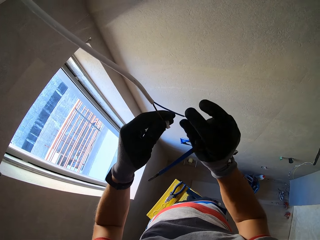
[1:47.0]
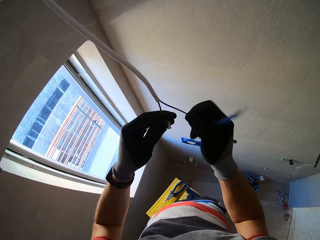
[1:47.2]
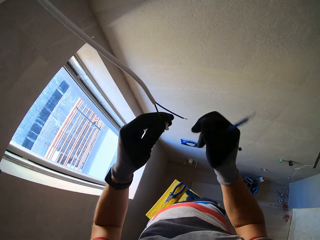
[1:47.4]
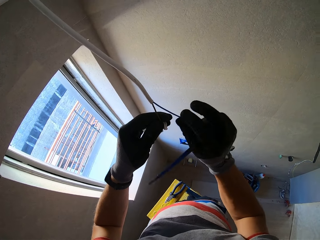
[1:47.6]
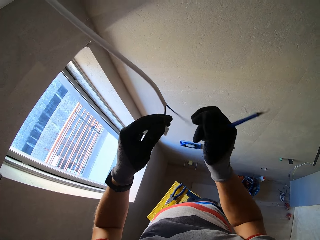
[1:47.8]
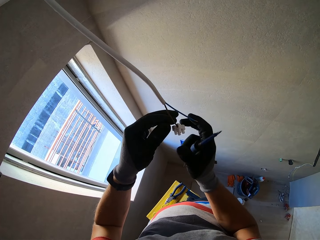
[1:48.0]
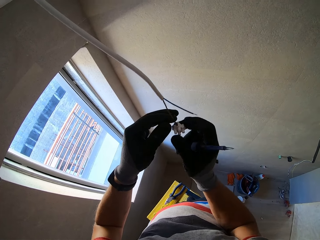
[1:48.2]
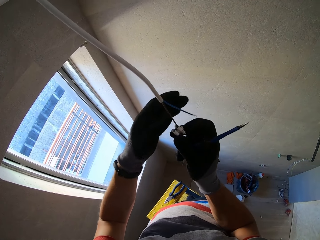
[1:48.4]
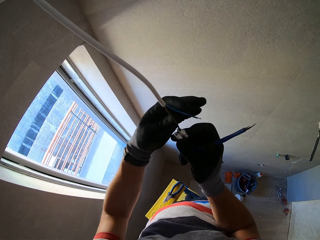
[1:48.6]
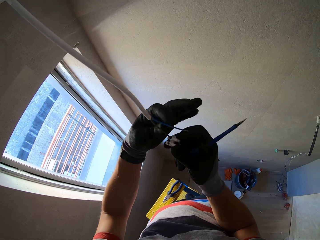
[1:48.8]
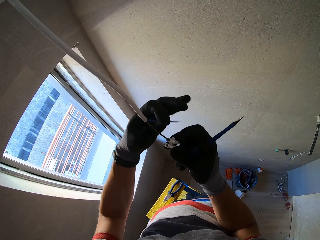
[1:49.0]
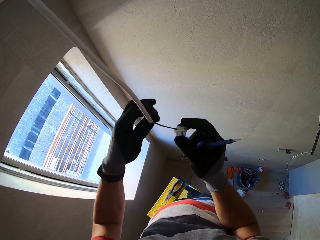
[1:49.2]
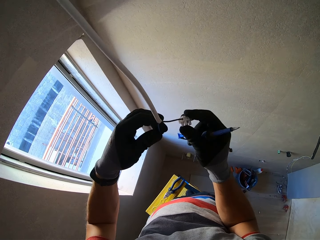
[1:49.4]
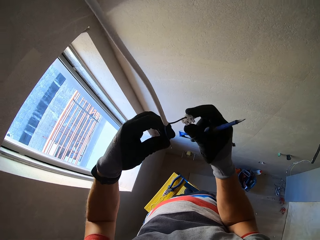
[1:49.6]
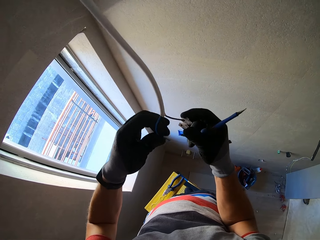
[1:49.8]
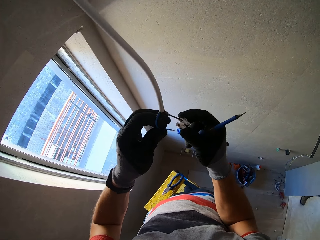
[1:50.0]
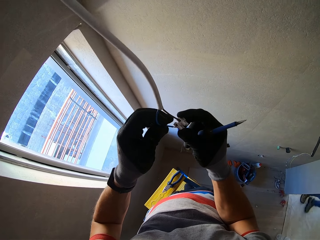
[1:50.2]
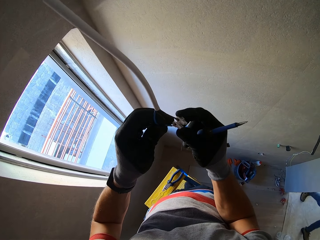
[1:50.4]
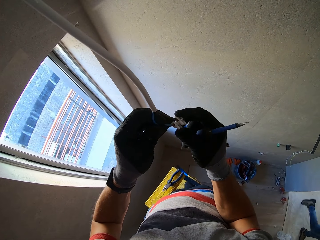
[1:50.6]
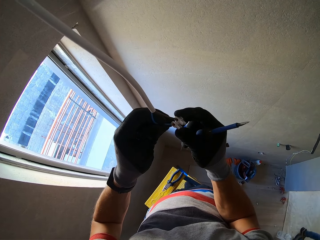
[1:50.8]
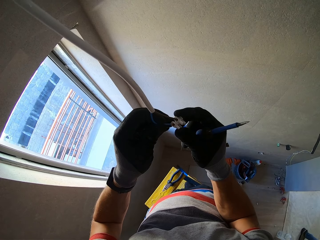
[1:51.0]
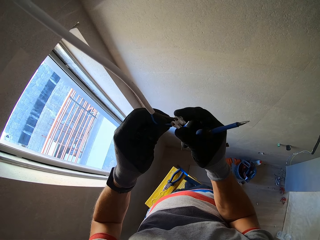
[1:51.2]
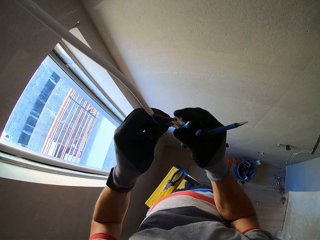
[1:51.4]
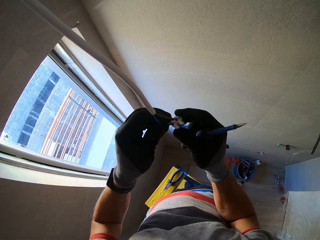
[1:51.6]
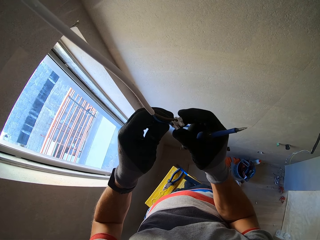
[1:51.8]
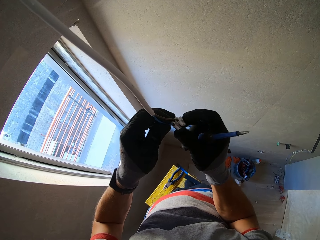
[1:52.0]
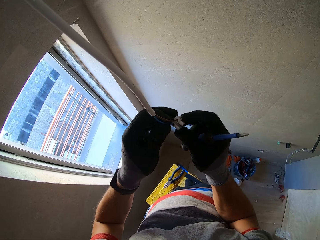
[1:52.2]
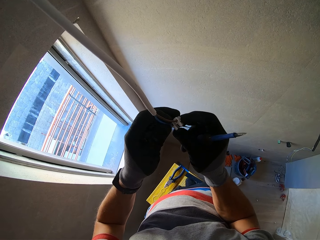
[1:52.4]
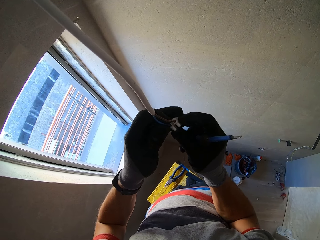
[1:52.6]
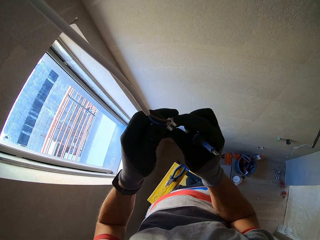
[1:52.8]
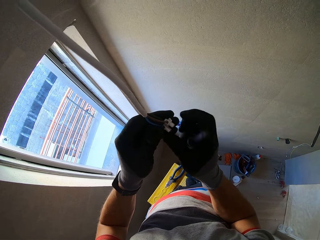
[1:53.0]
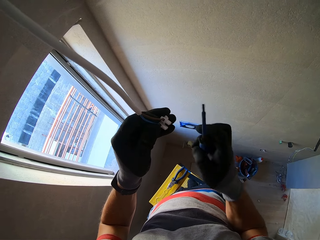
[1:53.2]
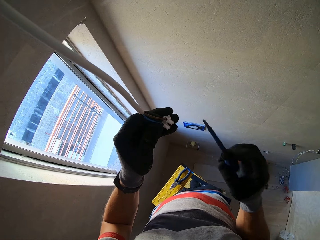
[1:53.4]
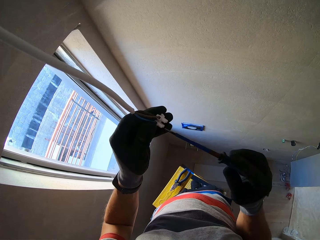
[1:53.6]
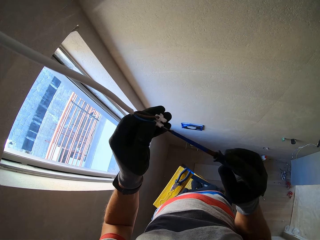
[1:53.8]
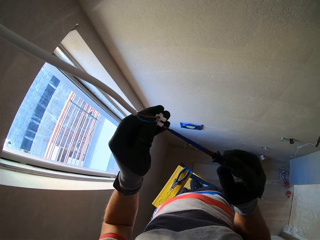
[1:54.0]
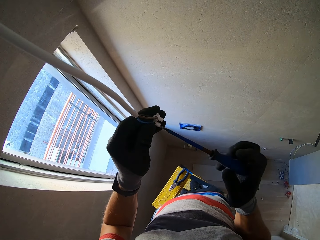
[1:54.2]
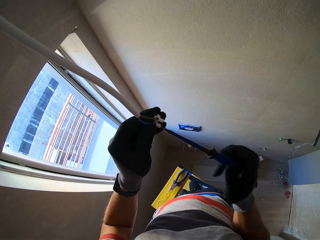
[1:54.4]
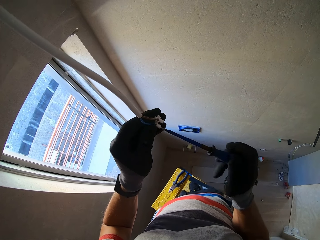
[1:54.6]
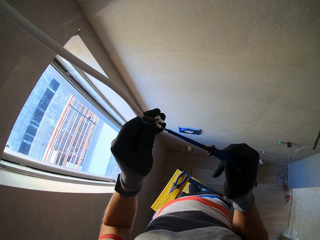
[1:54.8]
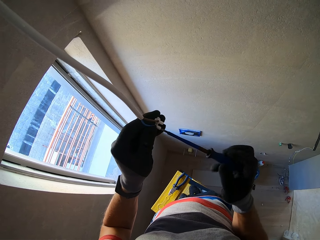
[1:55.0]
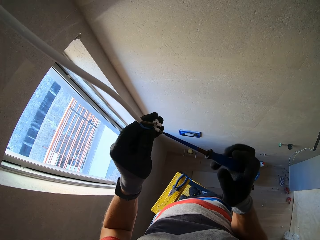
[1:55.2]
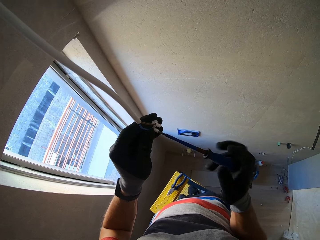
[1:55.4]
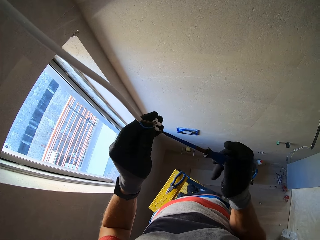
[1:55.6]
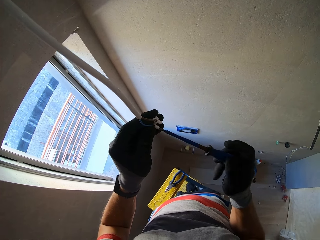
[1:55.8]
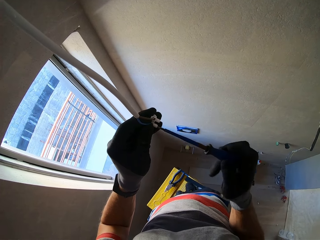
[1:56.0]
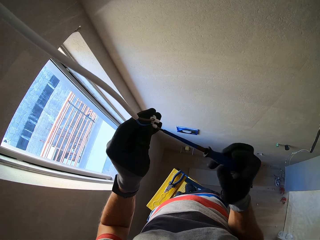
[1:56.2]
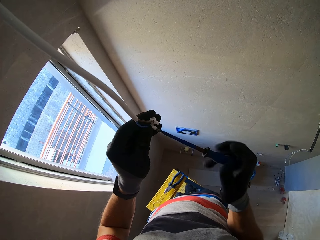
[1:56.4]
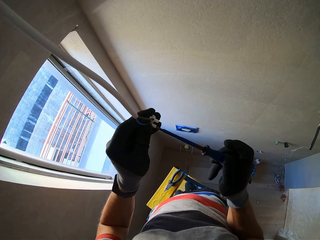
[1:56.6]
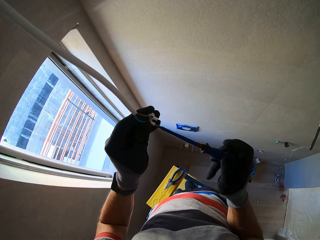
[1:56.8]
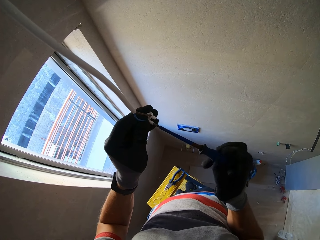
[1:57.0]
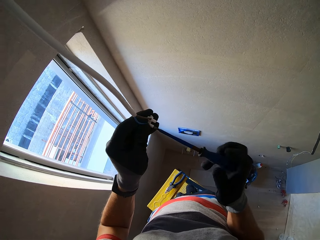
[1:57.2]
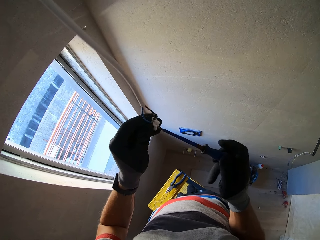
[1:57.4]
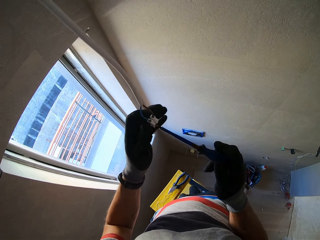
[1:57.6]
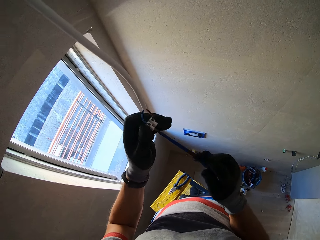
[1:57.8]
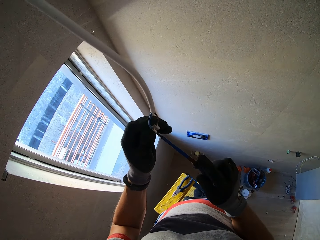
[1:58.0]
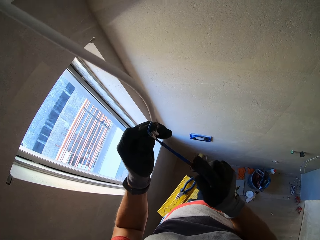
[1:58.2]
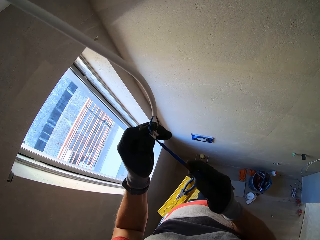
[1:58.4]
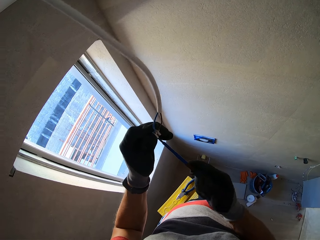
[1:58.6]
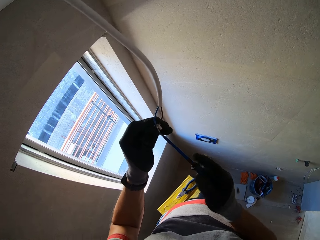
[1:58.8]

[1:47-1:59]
The camera wearer touches the wire. They insert the wire on the connector. They fix the wire. They tighten the connector's screw.

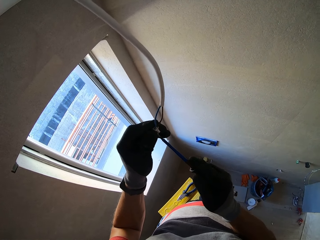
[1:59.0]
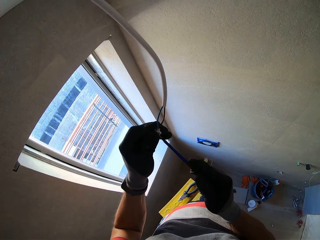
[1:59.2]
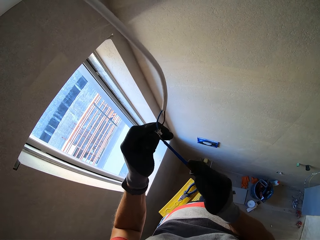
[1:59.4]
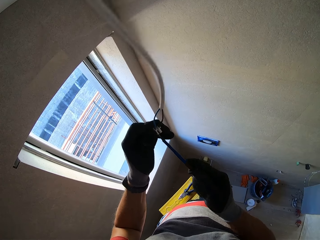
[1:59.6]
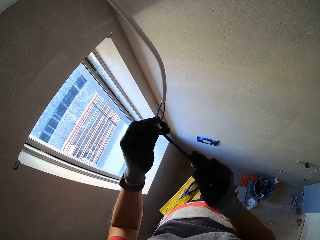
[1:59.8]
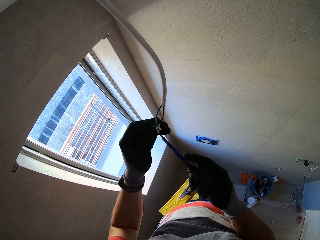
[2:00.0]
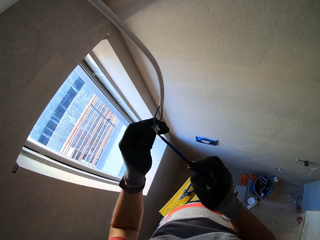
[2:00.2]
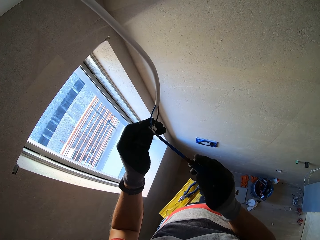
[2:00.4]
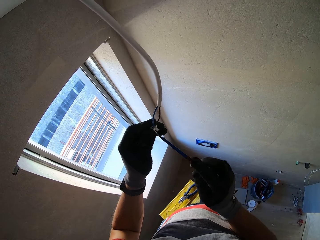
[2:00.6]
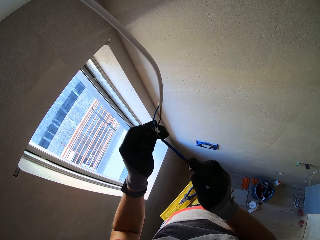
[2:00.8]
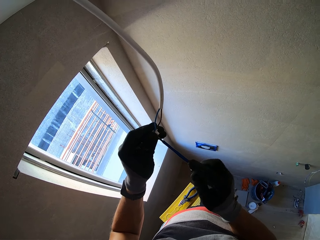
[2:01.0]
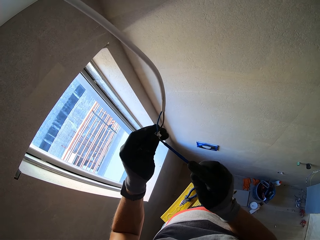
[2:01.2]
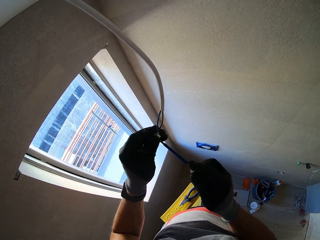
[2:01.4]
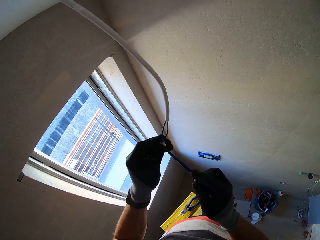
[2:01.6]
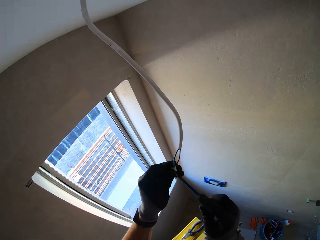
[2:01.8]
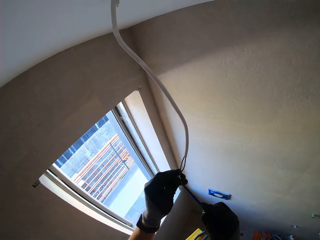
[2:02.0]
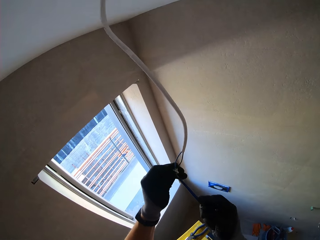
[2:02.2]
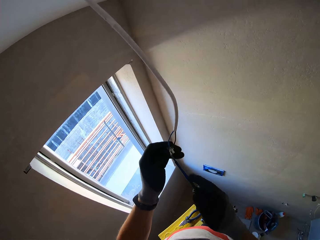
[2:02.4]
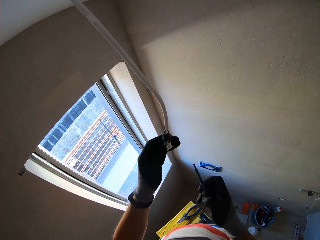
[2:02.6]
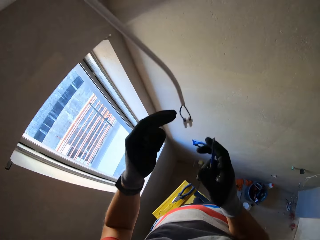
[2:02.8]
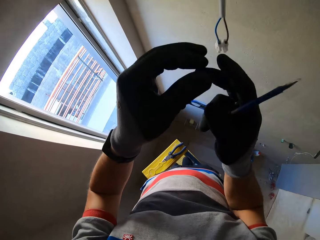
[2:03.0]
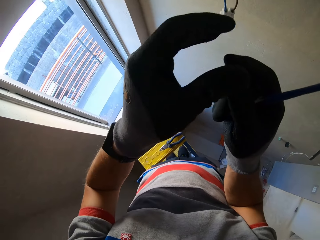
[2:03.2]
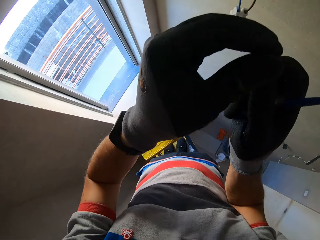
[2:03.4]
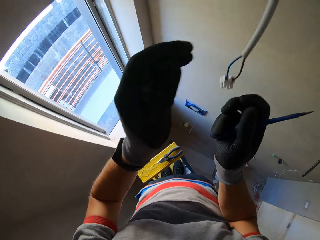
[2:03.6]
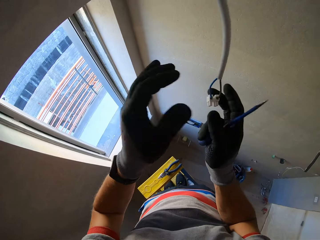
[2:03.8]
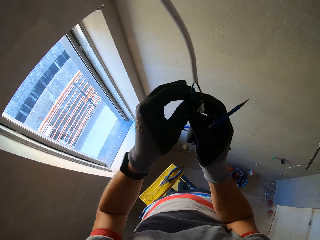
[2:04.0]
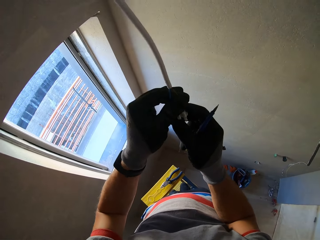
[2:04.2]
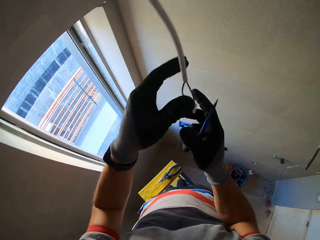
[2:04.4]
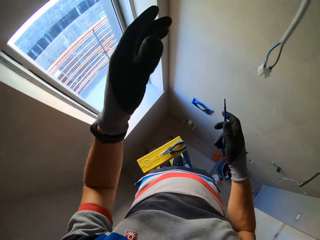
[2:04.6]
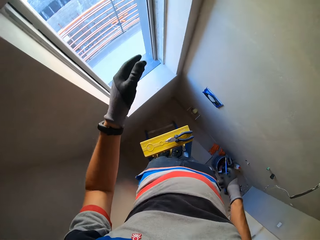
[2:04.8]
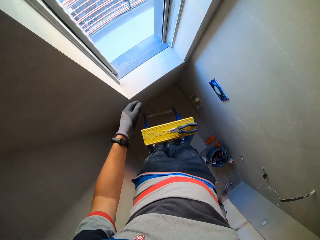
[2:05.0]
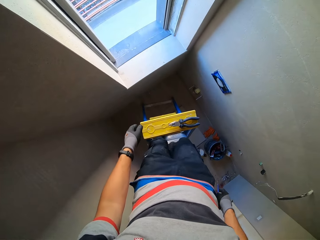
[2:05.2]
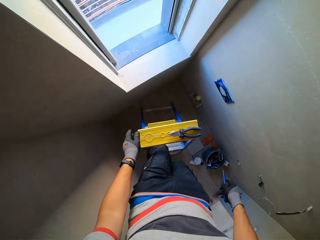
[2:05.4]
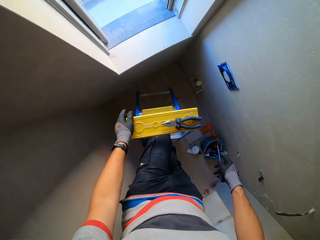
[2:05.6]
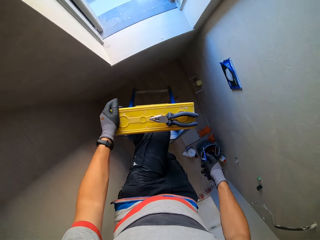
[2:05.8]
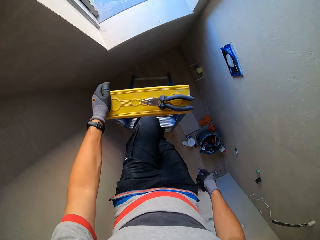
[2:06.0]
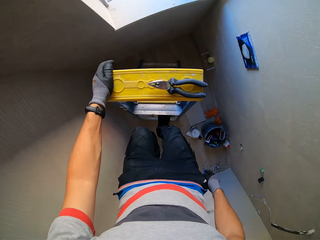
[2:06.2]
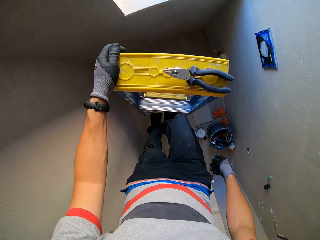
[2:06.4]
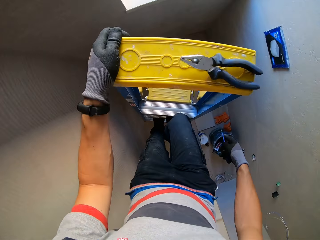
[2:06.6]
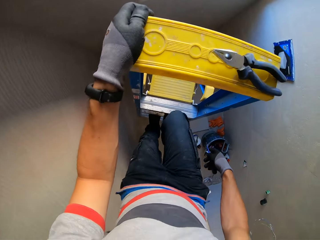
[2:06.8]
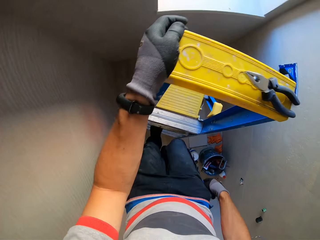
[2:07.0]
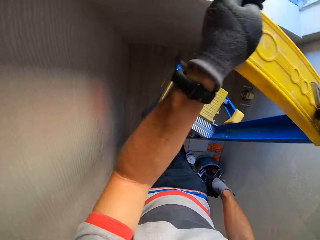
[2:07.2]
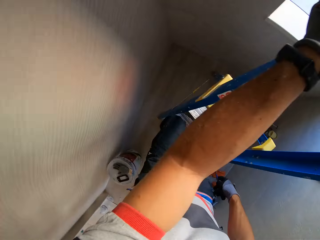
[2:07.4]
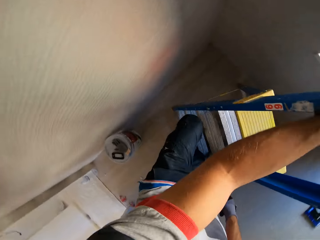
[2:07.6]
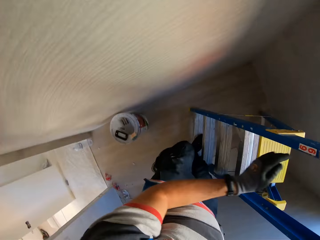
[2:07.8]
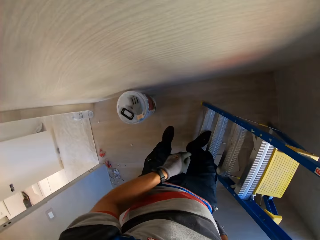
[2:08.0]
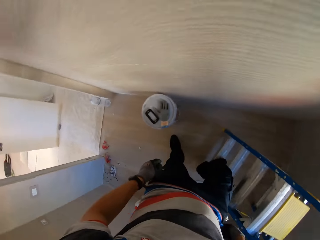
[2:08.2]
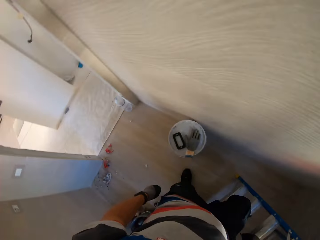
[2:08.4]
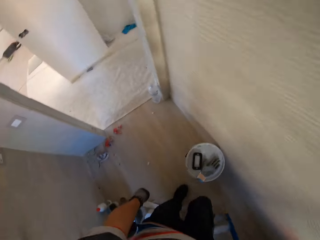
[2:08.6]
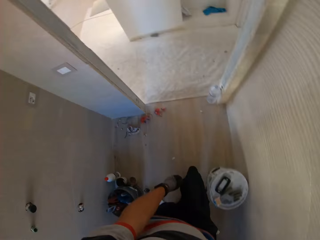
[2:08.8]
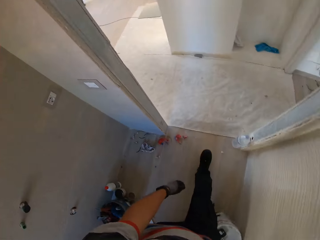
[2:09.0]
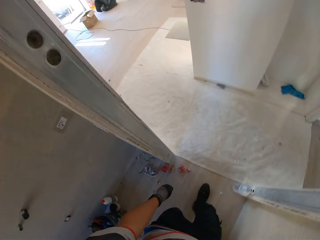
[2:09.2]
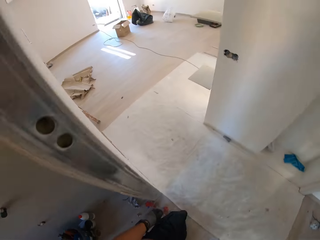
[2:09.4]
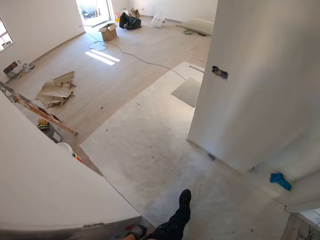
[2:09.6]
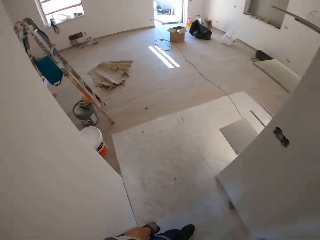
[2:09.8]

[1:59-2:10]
The camera wearer steps down the ladder. They walk around.
